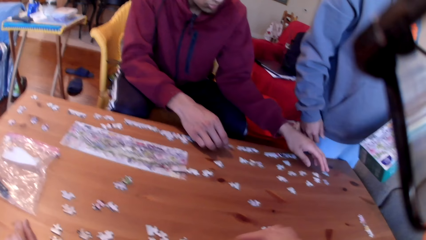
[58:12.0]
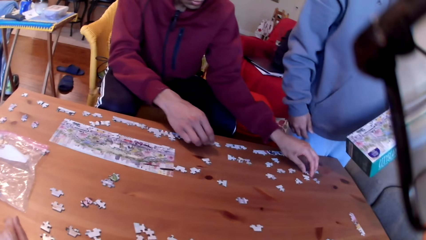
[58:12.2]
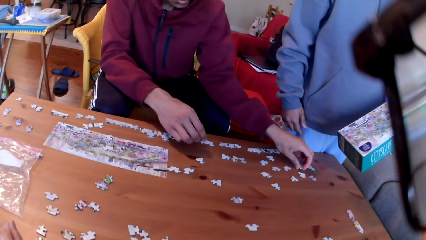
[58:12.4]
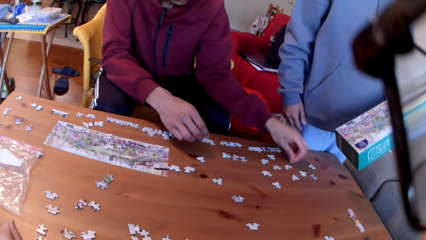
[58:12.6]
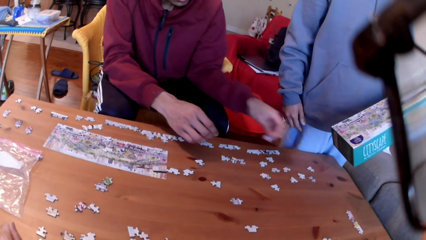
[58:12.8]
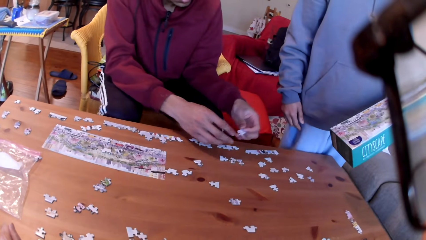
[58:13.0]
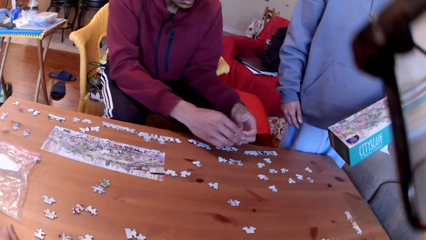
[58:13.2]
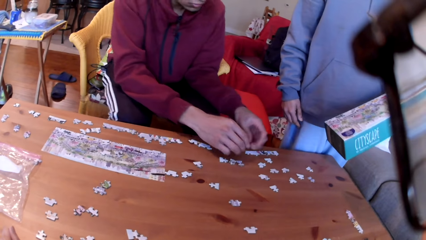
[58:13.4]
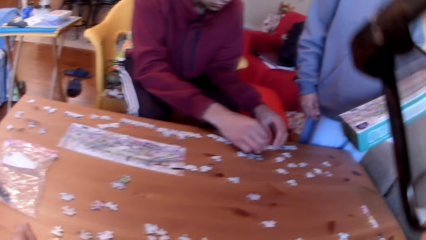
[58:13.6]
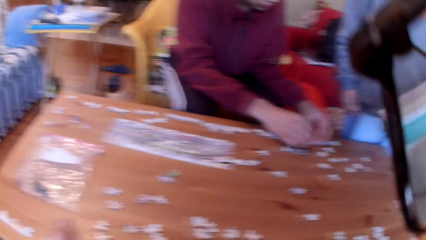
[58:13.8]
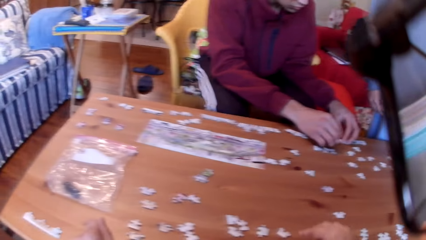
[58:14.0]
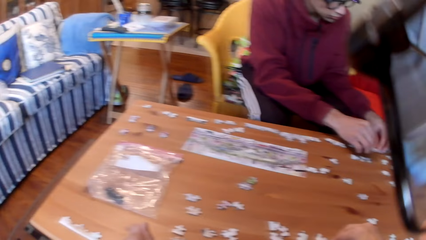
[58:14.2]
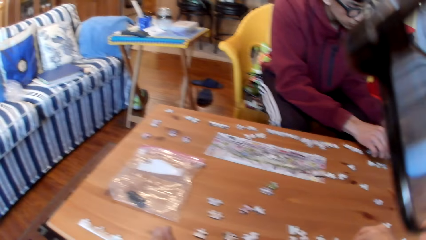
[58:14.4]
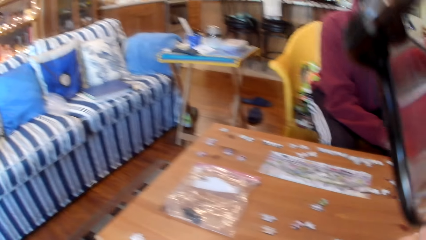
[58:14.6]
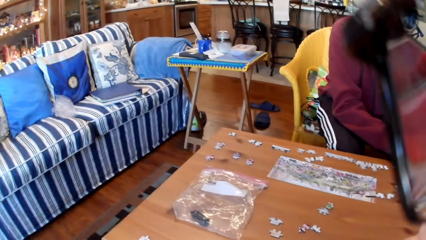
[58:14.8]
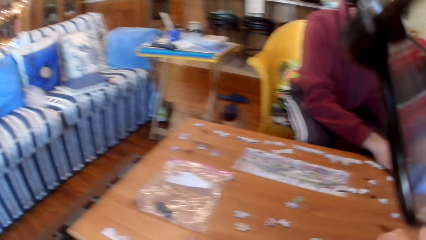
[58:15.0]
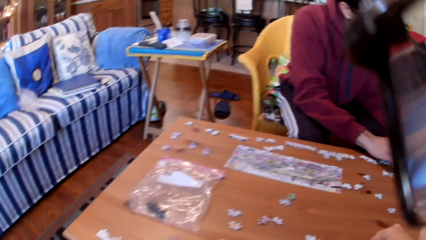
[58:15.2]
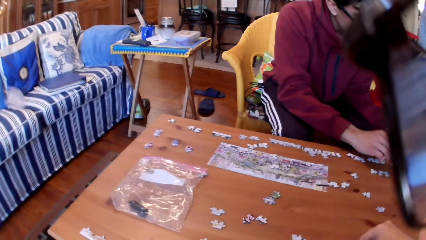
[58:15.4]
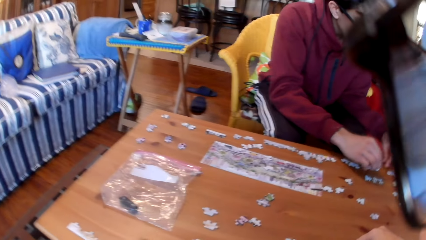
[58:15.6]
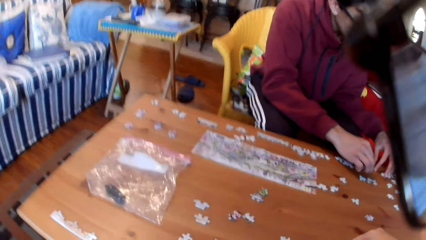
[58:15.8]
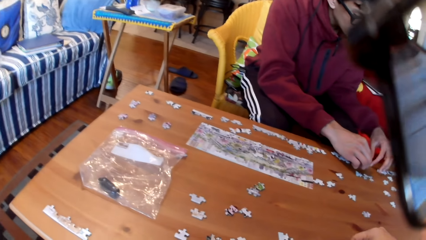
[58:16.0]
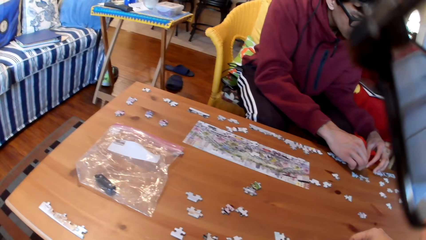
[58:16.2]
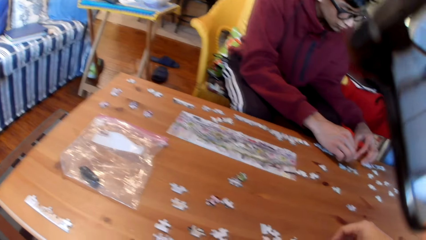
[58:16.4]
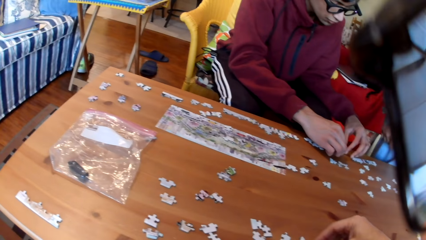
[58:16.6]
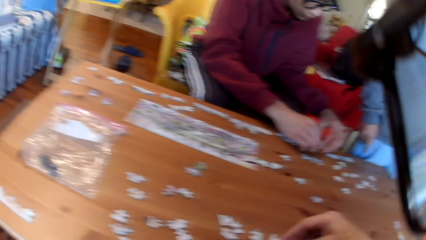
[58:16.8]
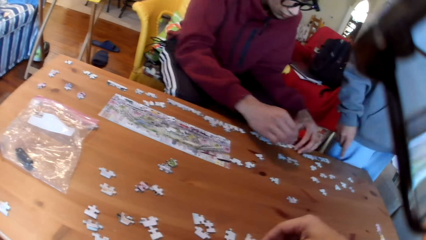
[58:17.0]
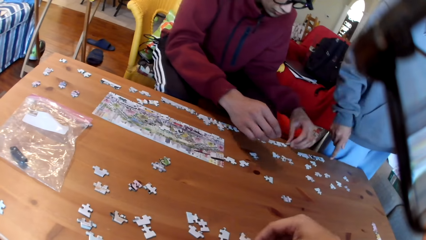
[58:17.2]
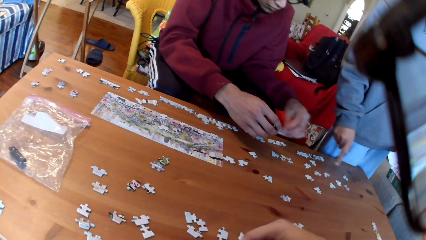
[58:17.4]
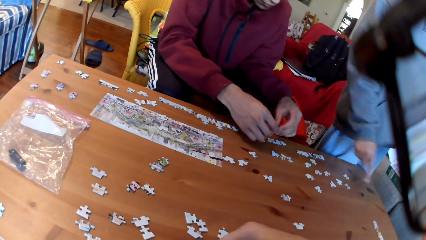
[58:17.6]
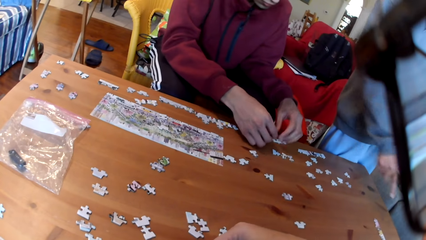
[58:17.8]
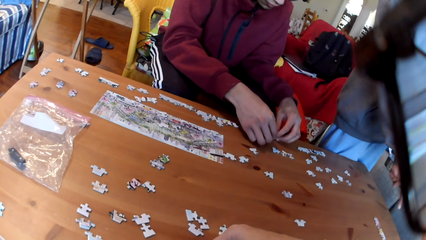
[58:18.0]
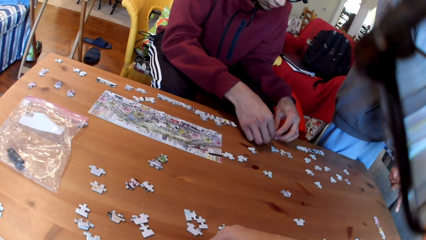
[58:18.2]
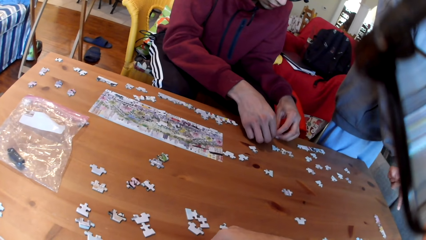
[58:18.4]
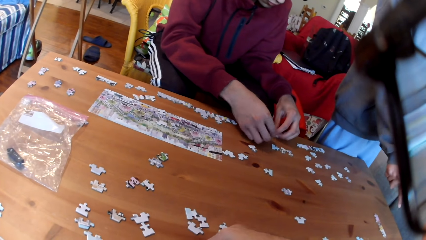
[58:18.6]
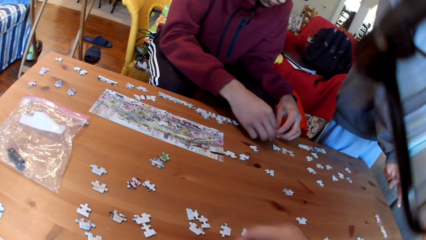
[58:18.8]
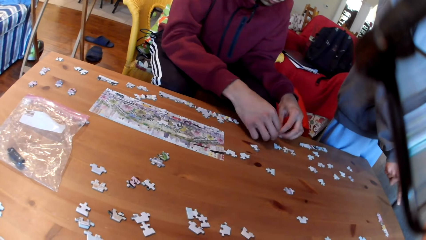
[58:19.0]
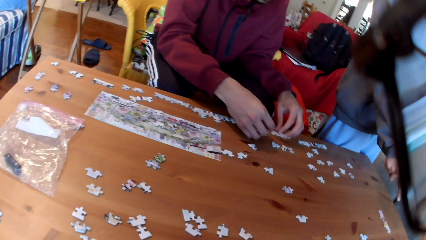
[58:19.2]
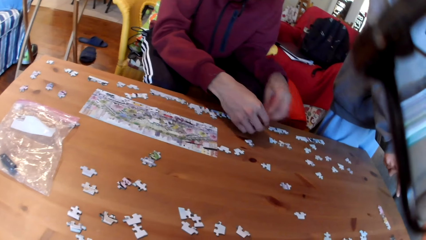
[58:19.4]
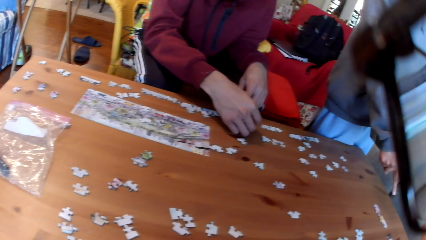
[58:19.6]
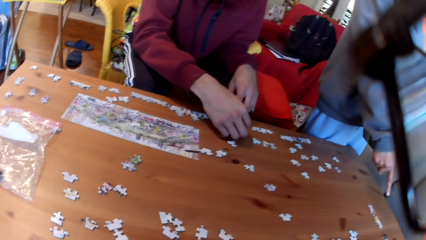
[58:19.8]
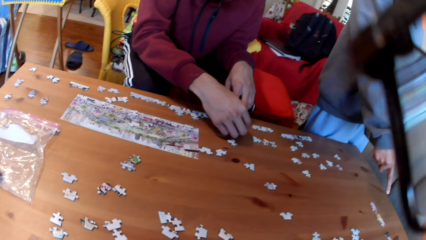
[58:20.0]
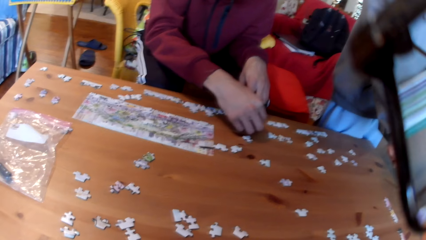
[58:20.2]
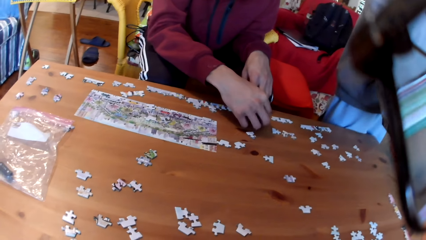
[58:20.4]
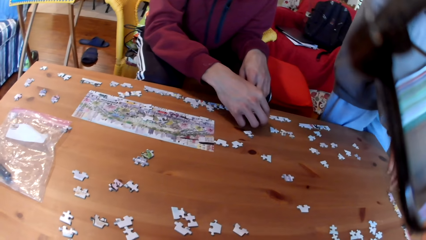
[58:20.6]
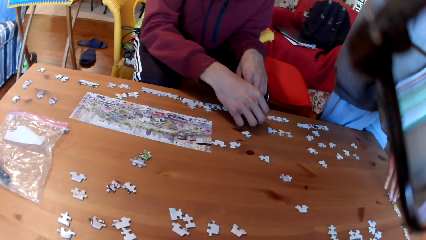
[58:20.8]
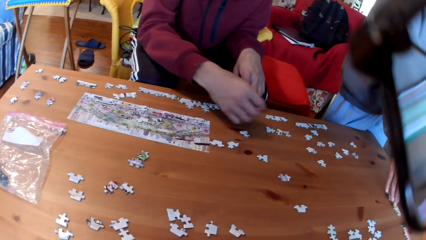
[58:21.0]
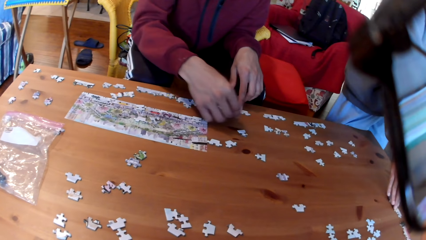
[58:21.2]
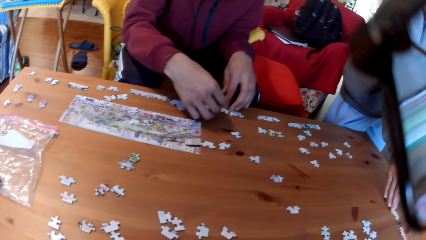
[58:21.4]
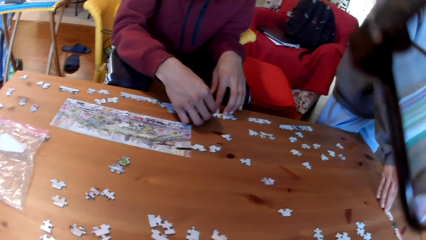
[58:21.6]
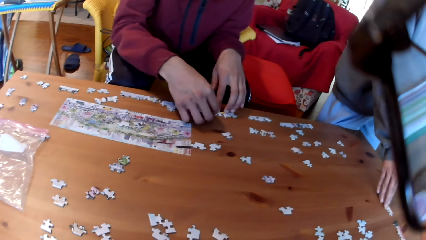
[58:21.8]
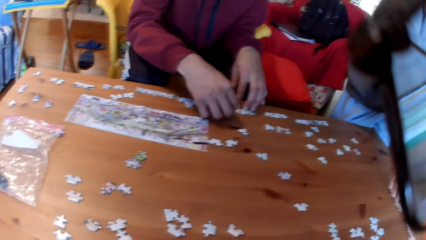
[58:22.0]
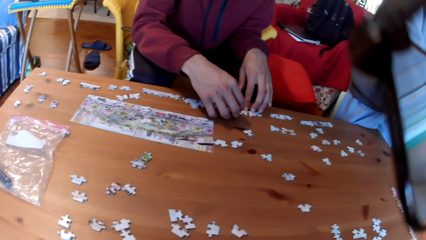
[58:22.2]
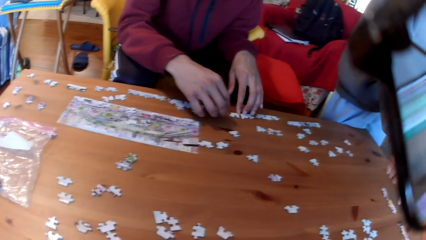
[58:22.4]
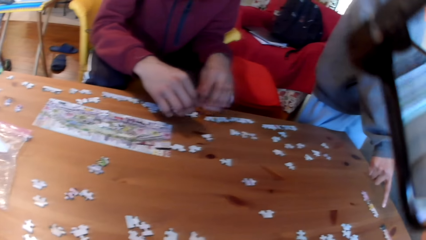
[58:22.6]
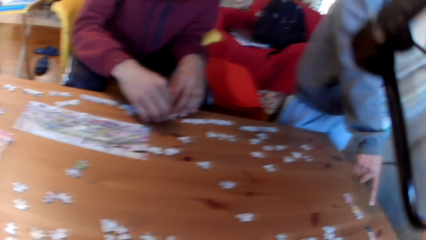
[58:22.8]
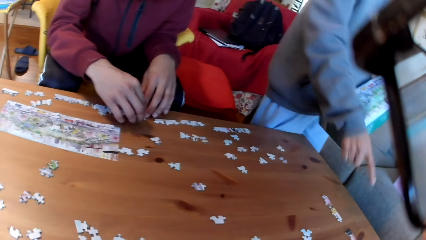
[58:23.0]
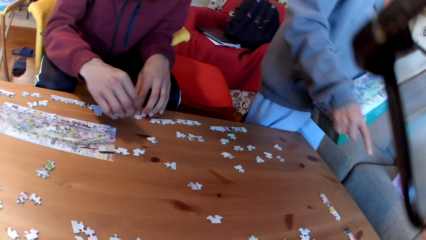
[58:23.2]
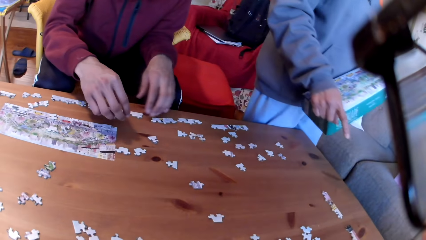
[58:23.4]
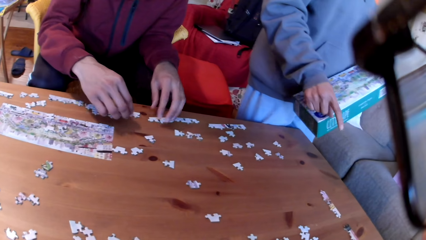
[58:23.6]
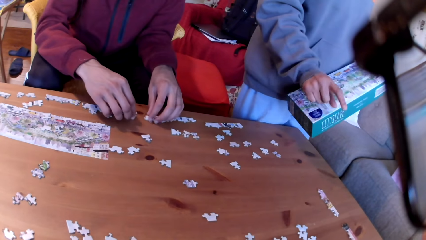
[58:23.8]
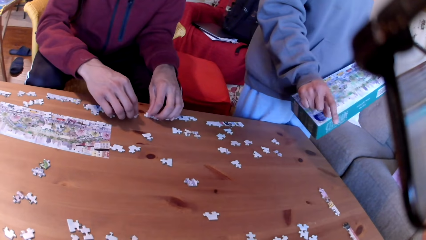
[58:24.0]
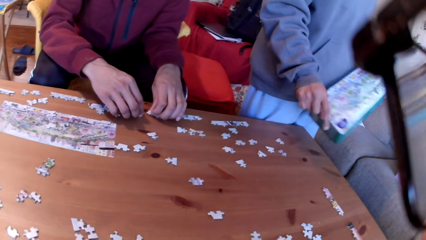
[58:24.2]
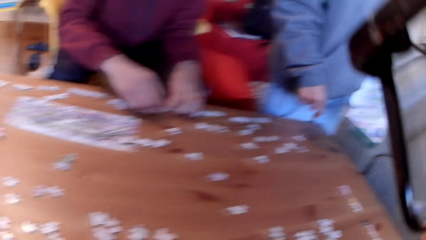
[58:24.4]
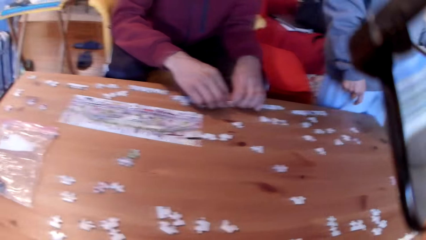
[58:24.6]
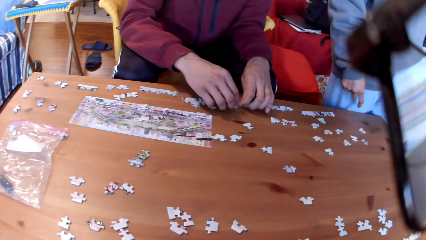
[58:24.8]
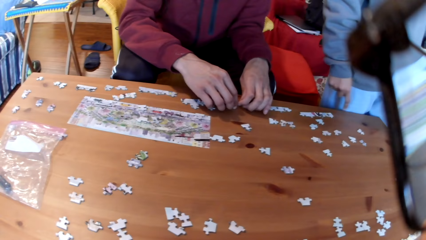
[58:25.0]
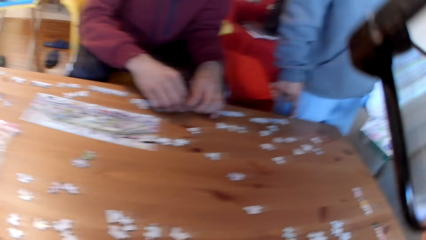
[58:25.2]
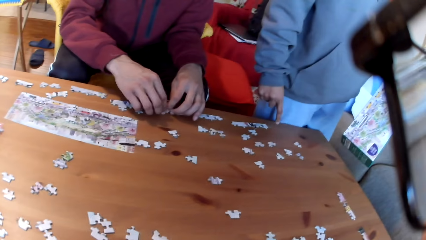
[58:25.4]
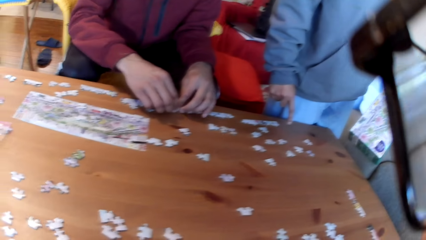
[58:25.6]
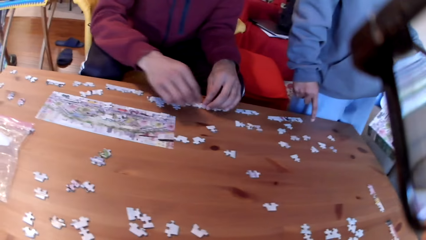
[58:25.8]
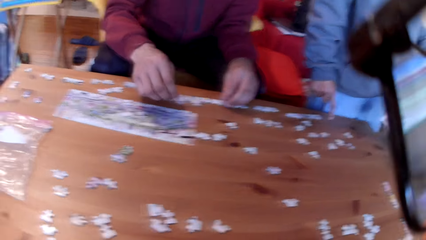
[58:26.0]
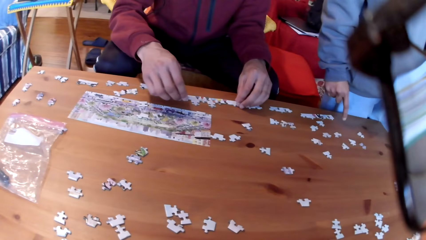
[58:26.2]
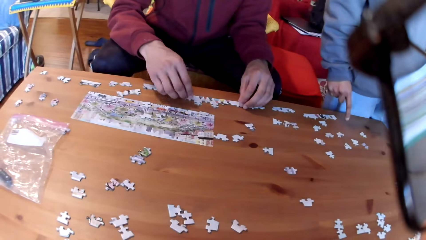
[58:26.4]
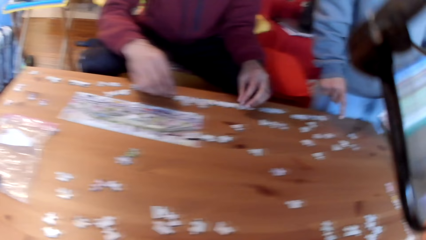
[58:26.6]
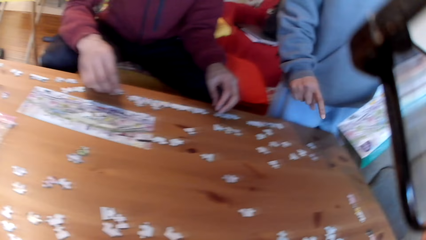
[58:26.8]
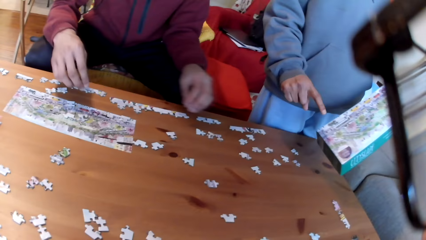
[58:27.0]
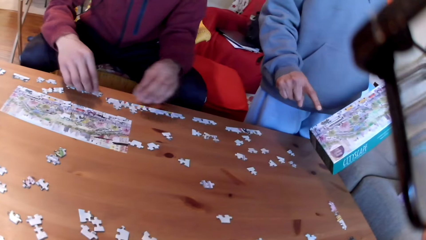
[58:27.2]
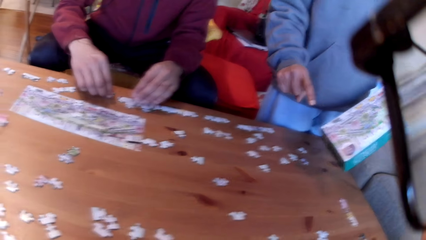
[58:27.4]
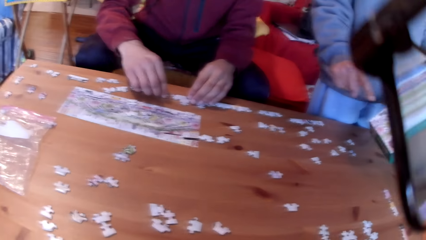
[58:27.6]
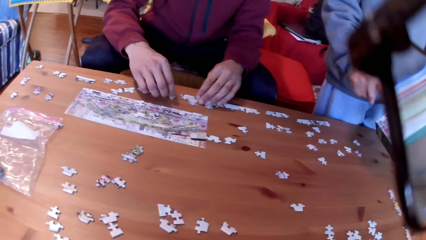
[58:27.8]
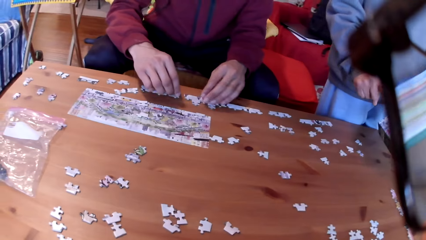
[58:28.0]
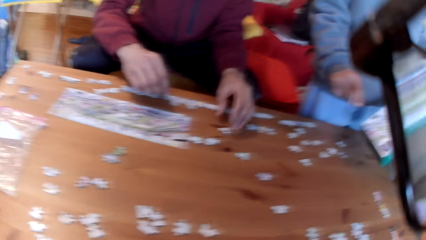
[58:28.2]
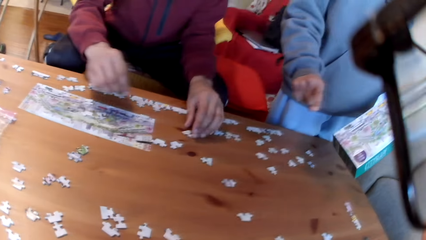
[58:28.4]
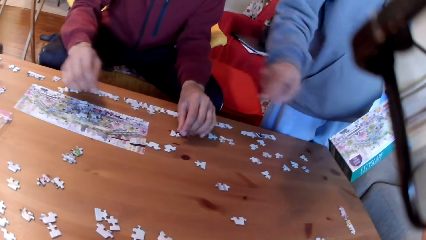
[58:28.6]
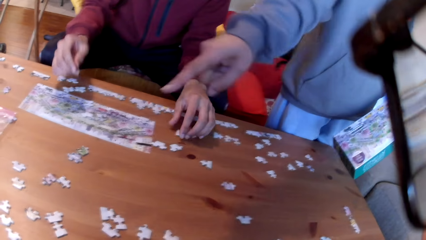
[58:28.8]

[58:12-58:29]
A man puts the puzzles on the table, takes a puzzle and joins the puzzle. The camera wearer takes a puzzle. The man joins the puzzles. A woman points at the jigsaw puzzles. The woman touches the jigsaw puzzles and moves the puzzles on the table. The man moves the puzzles on the table and joins the puzzles. The woman points at the jigsaw puzzle on the table. The camera wearer looks at the table.
